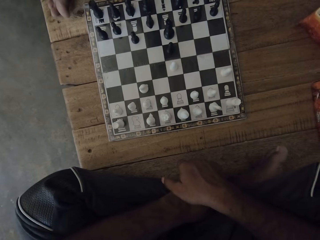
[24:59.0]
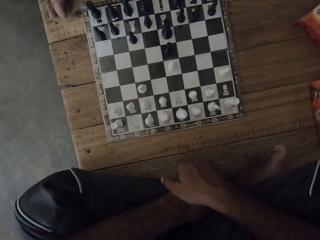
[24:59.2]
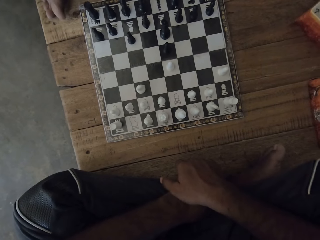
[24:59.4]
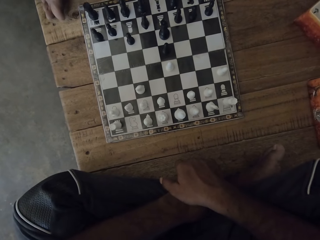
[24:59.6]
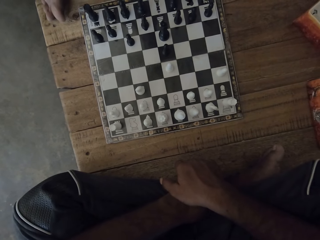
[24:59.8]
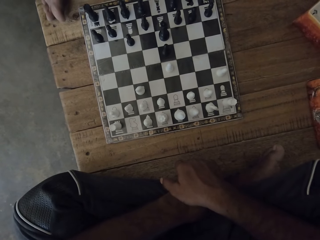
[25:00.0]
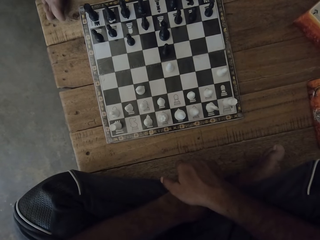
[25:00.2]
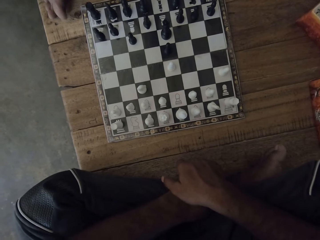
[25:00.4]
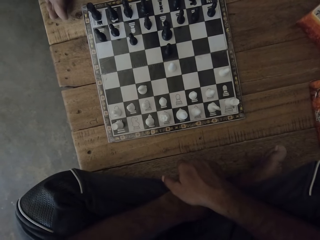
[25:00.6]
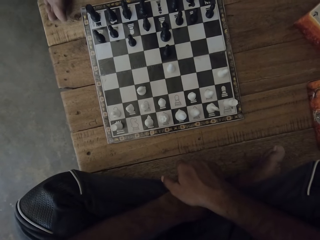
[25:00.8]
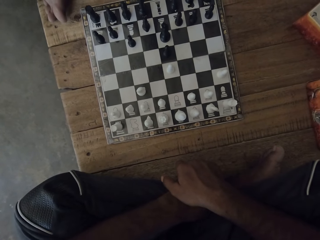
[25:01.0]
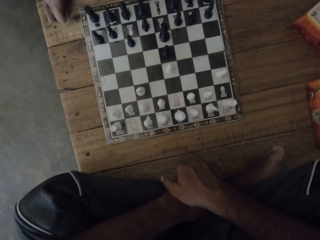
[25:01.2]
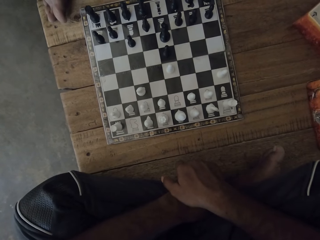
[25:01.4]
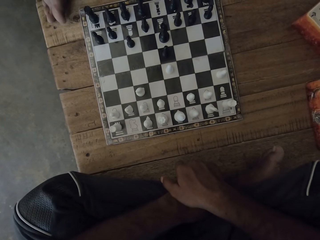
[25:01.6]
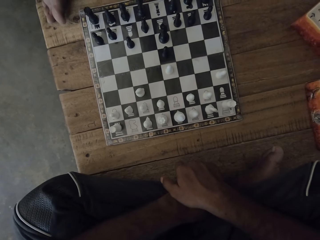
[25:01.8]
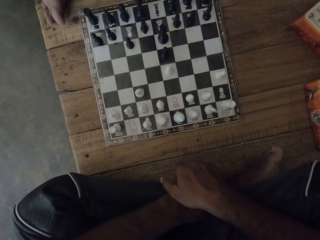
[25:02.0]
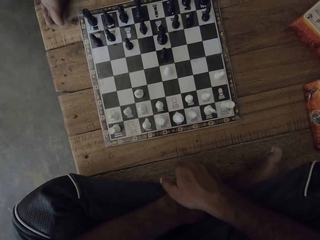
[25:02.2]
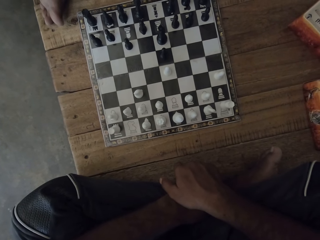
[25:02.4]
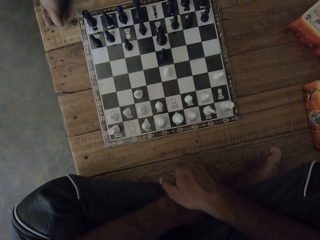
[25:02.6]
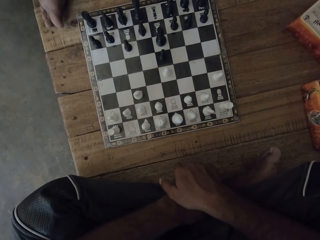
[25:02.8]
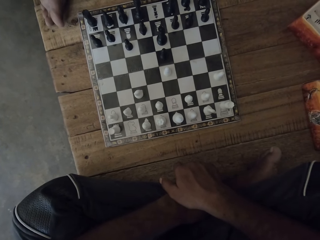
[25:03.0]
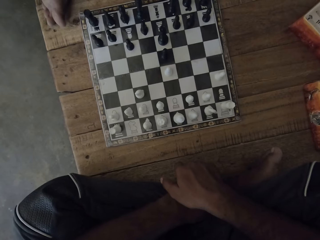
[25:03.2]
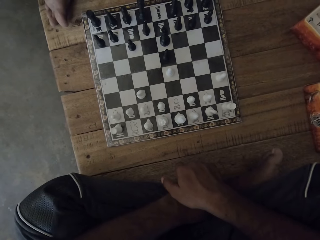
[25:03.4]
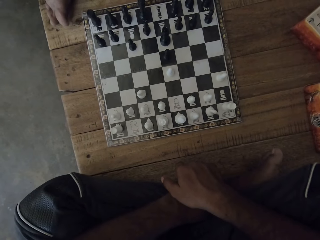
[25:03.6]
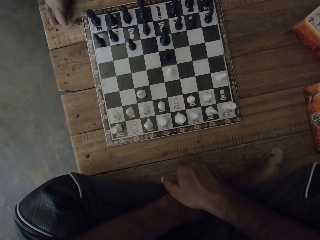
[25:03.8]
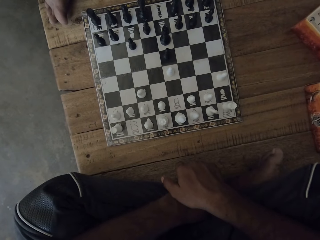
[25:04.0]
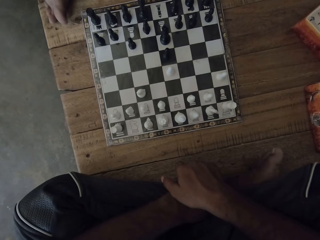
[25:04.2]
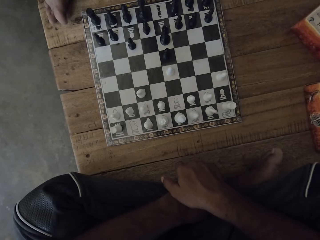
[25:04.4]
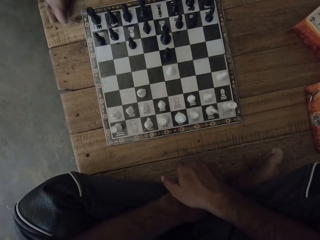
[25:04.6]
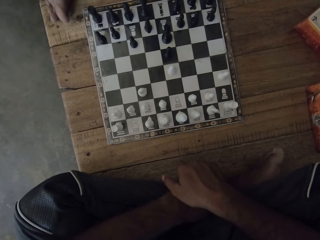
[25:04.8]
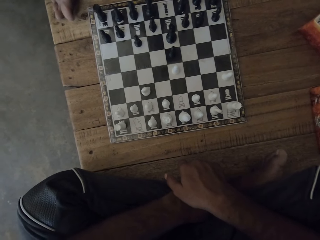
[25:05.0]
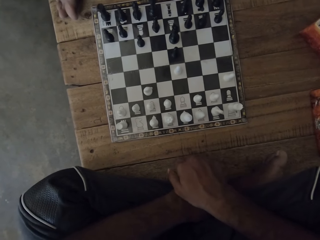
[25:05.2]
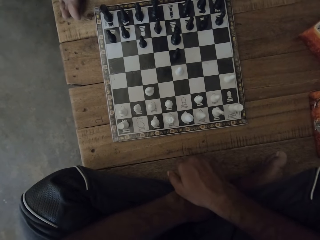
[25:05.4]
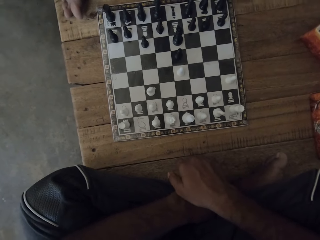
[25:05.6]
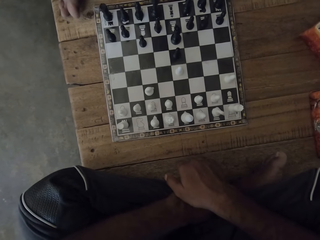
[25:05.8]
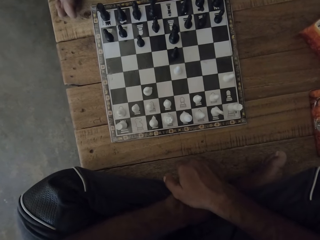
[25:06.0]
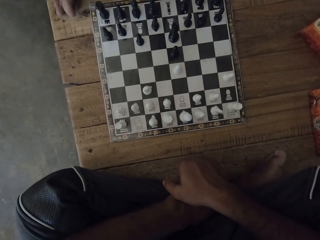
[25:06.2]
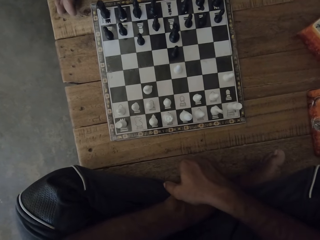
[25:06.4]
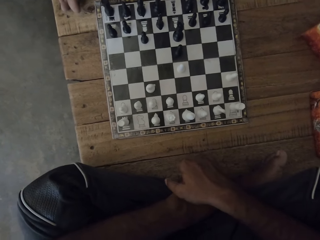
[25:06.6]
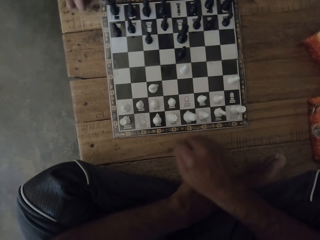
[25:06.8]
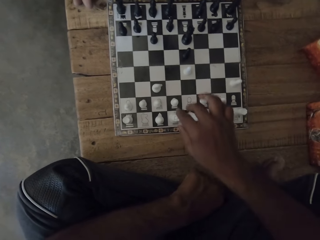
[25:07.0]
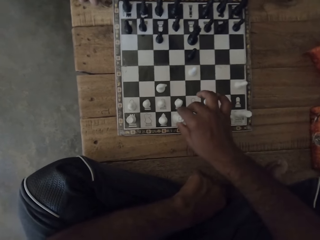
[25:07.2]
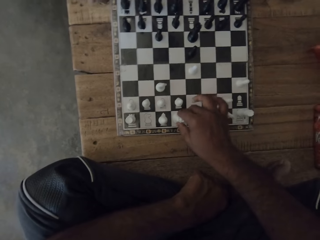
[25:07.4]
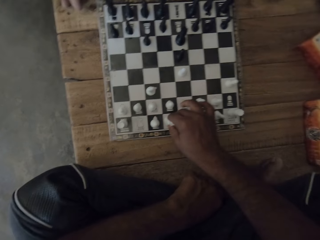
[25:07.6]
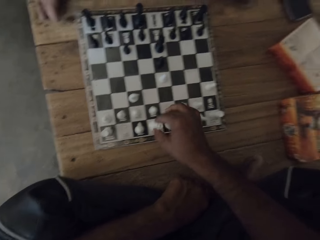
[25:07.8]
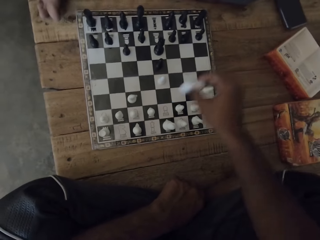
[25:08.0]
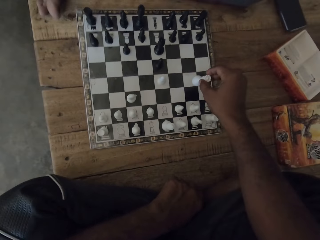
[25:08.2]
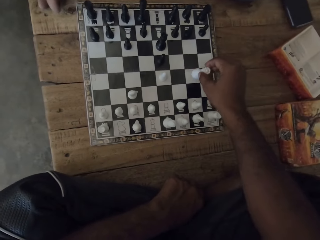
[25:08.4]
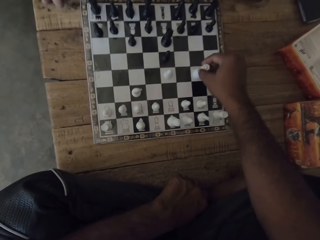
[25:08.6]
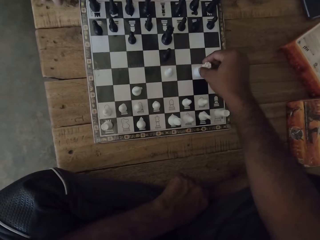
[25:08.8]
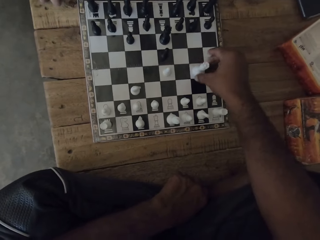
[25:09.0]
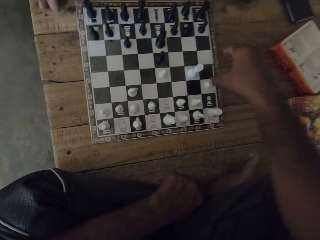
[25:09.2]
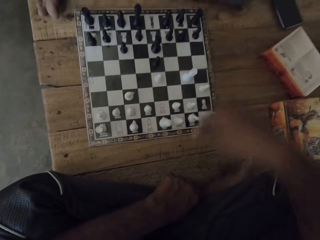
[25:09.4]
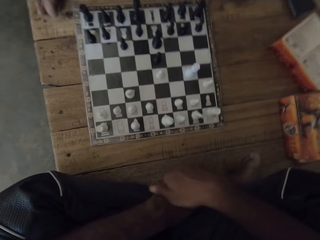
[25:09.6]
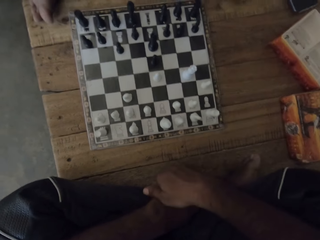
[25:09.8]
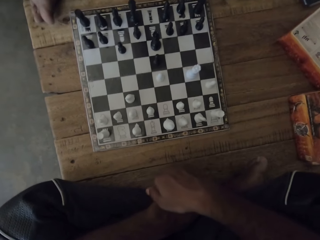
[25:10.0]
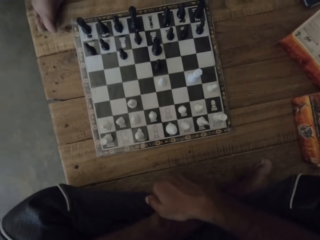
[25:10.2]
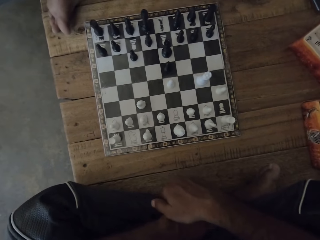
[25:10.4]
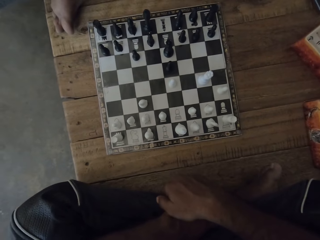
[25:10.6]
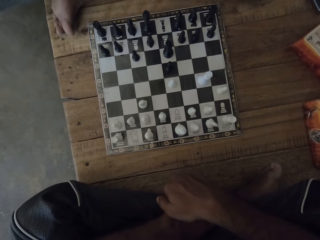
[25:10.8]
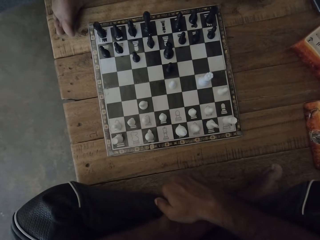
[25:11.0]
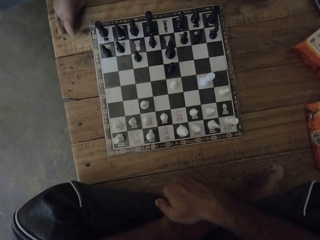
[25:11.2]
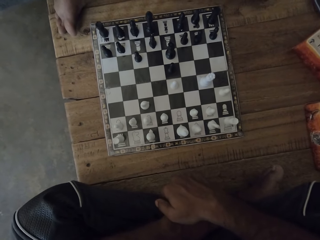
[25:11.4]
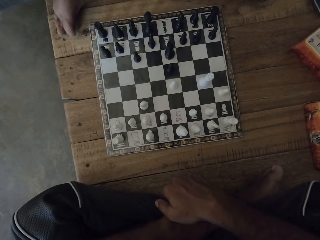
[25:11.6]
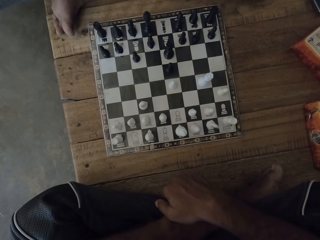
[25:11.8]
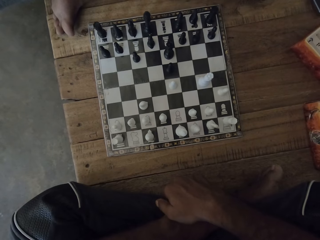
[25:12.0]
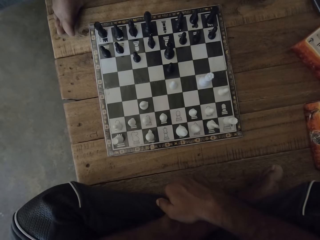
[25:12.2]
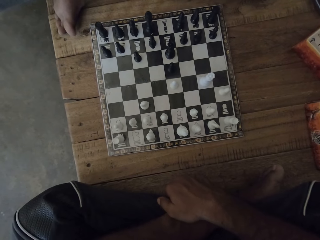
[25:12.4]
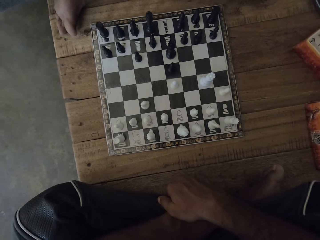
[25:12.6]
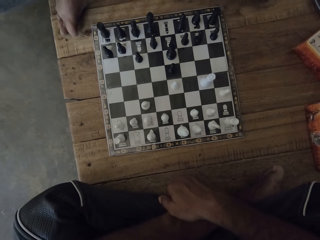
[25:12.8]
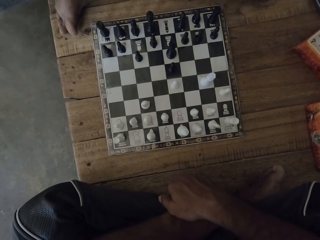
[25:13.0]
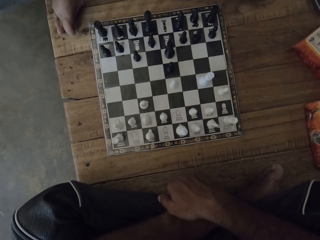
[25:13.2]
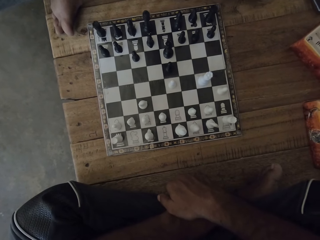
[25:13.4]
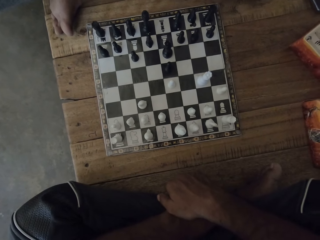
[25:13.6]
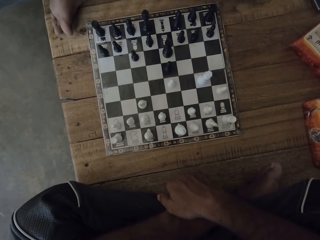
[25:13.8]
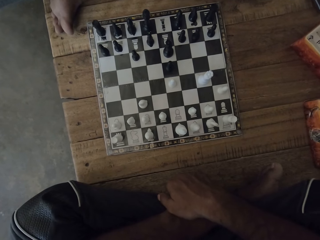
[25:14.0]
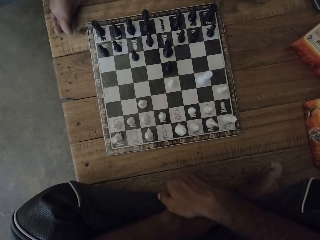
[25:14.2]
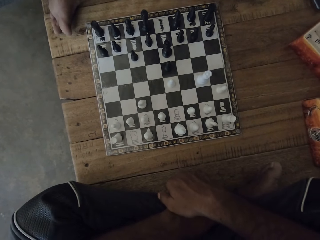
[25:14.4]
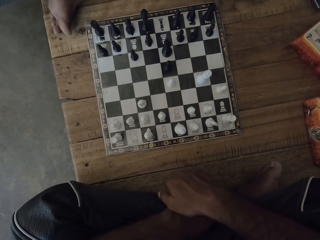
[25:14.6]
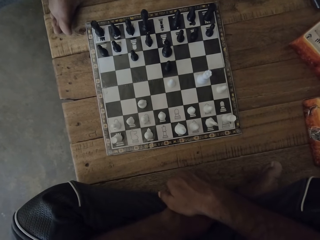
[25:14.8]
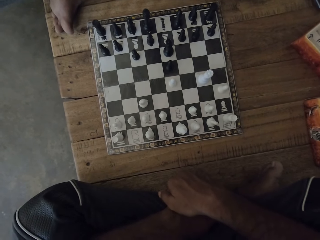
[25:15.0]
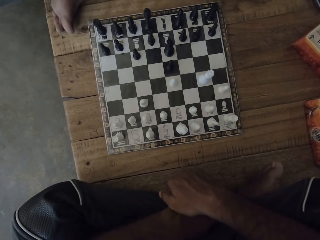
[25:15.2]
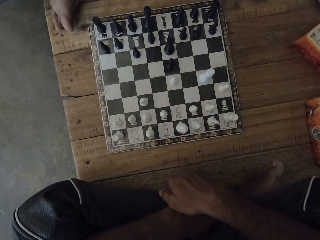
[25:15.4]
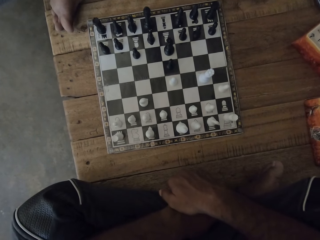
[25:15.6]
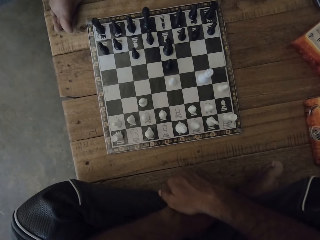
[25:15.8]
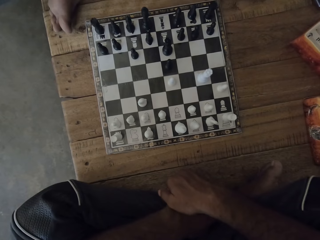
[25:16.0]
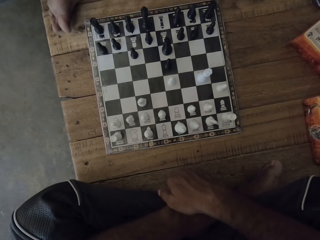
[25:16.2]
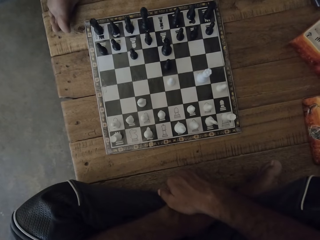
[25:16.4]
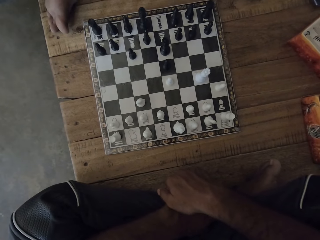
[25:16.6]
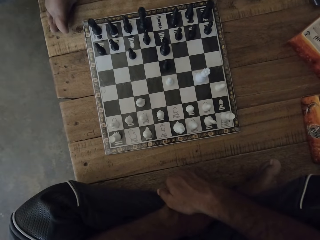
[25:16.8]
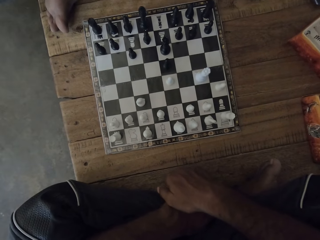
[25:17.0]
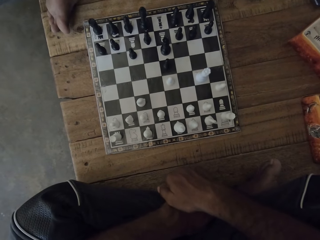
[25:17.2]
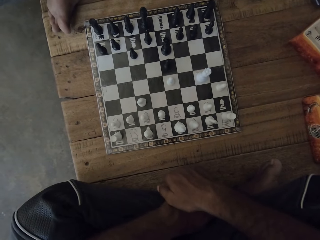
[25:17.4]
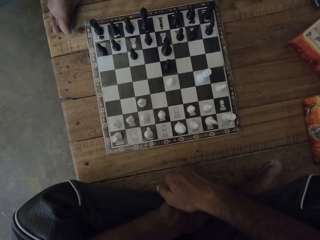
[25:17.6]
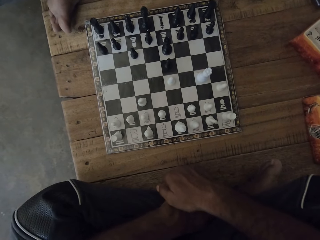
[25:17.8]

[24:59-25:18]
The camera wearer picks up a pawn. They place the pawn. A man talks to the camera wearer.

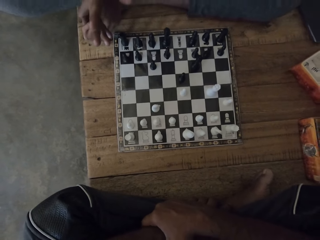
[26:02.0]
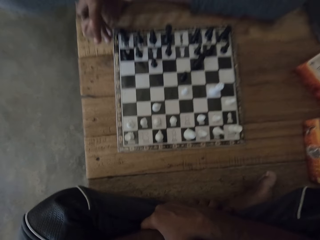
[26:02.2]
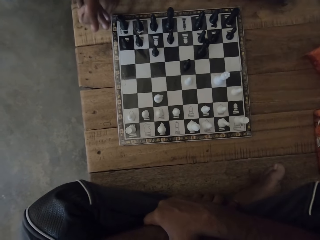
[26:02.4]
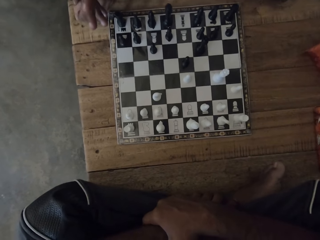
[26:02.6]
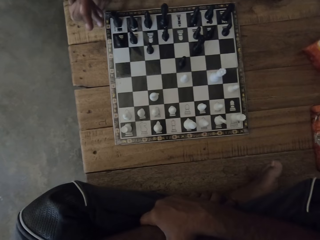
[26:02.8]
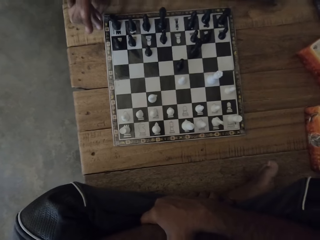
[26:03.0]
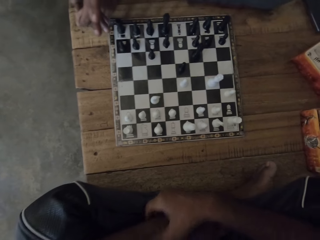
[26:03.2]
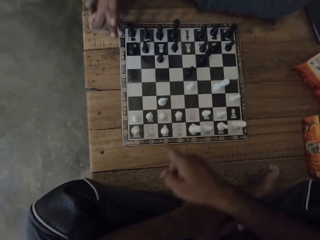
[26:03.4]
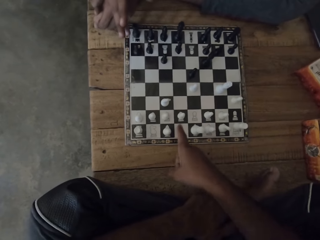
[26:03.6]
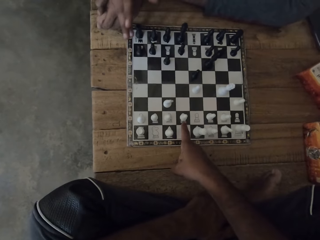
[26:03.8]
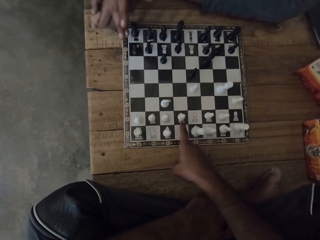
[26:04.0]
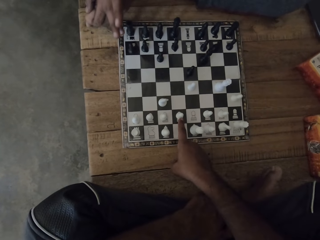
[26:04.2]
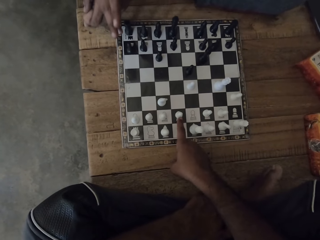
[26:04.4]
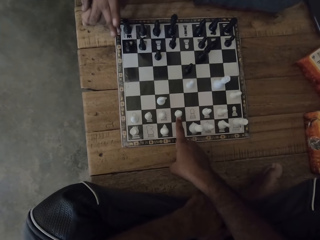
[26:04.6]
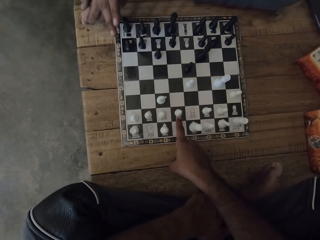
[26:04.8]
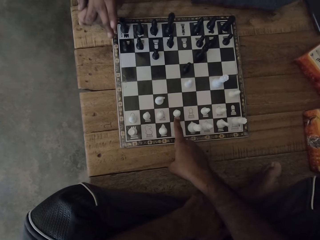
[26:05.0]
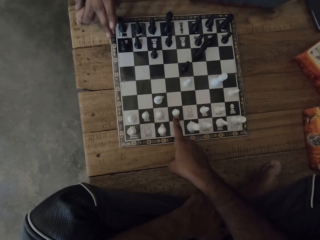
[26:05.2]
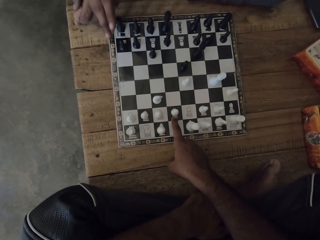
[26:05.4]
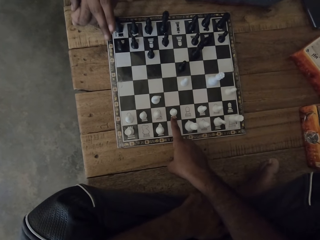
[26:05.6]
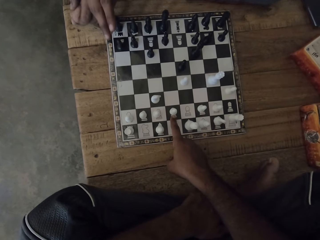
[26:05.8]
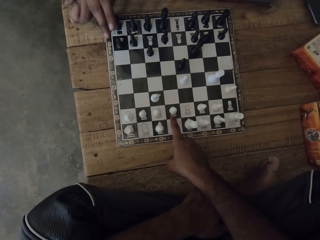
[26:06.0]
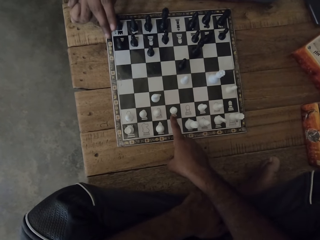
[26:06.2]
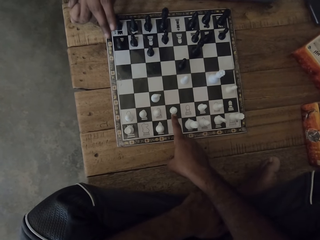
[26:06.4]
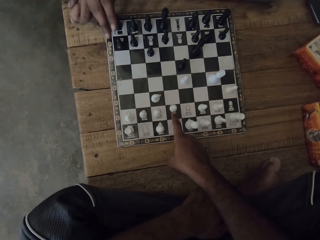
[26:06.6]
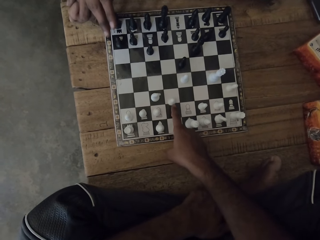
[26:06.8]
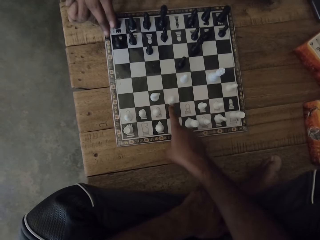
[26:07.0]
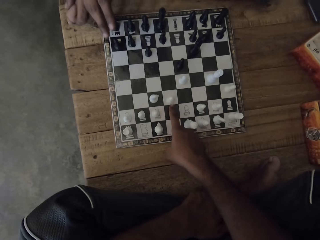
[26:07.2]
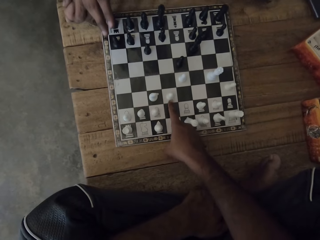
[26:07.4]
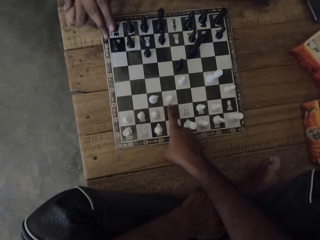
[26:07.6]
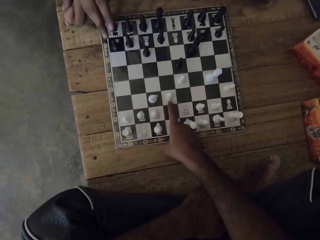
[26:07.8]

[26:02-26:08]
The camera wearer talks to the man. They point. They move the pawn.
